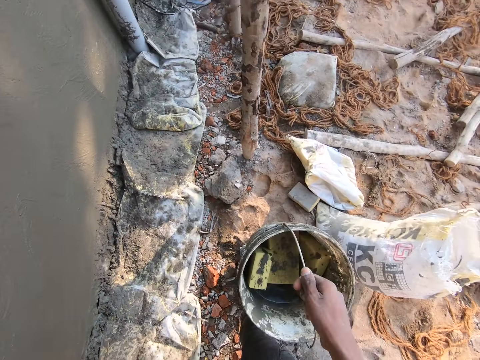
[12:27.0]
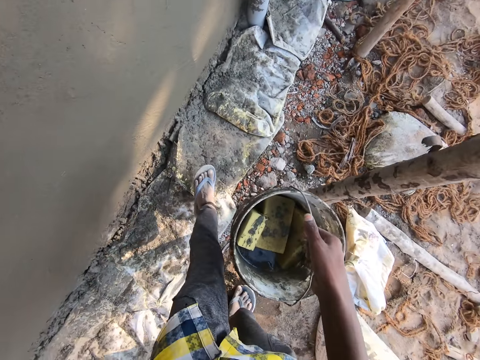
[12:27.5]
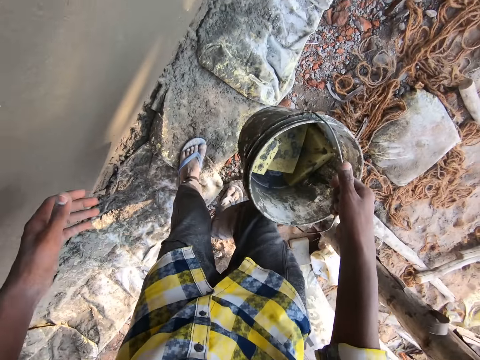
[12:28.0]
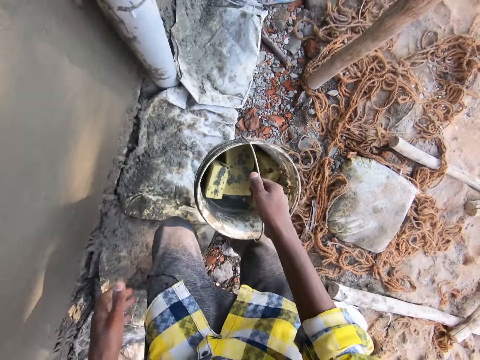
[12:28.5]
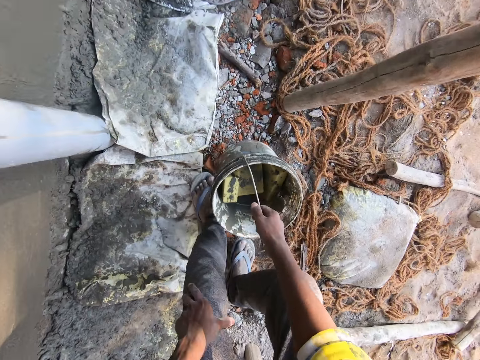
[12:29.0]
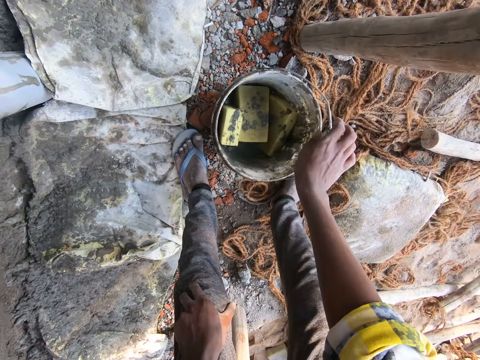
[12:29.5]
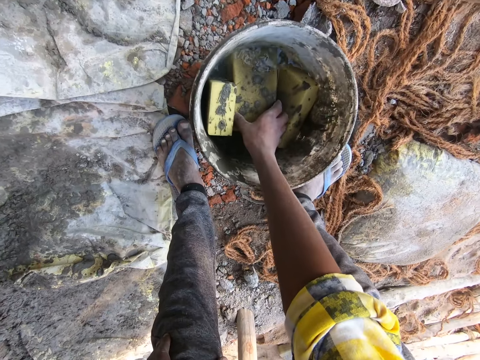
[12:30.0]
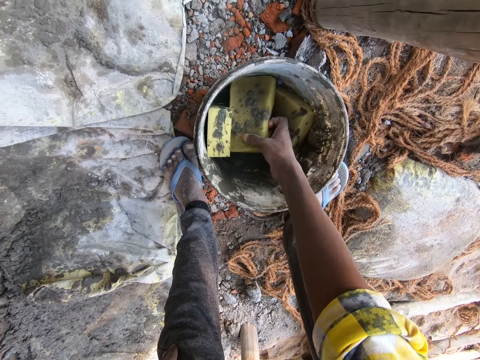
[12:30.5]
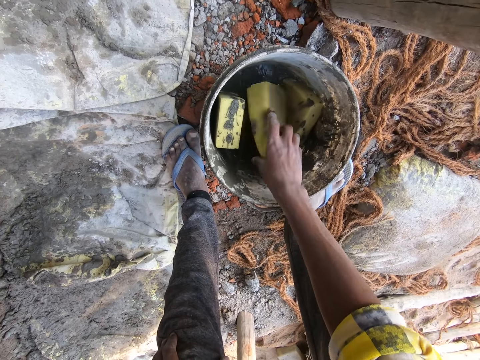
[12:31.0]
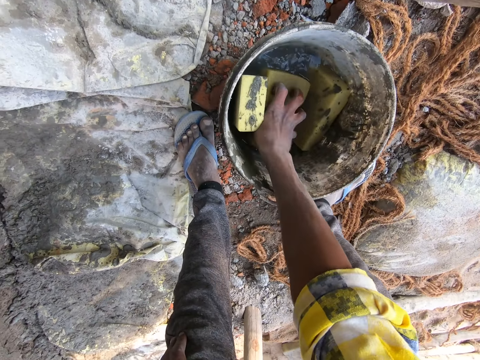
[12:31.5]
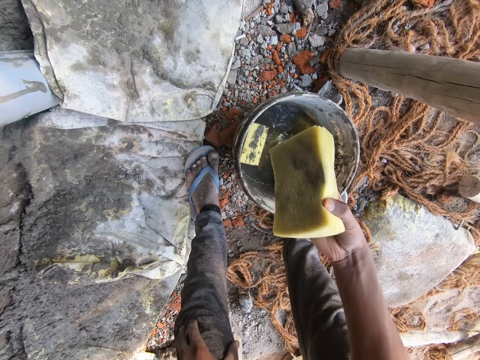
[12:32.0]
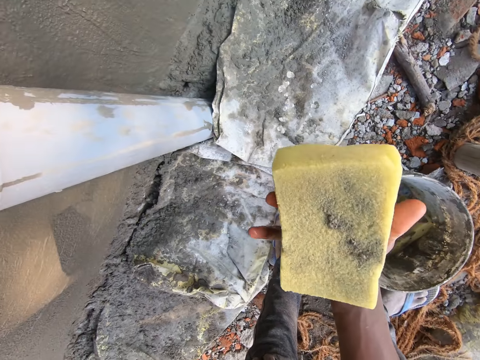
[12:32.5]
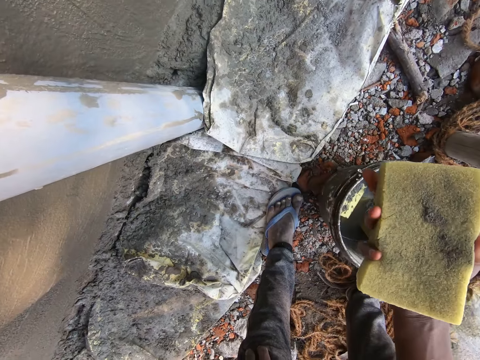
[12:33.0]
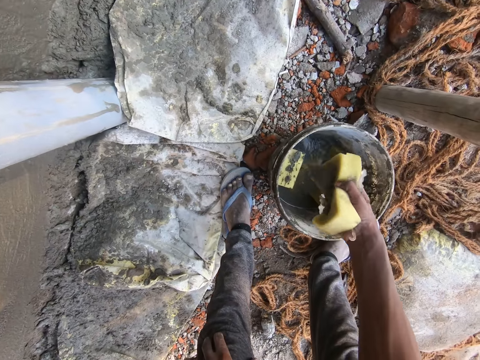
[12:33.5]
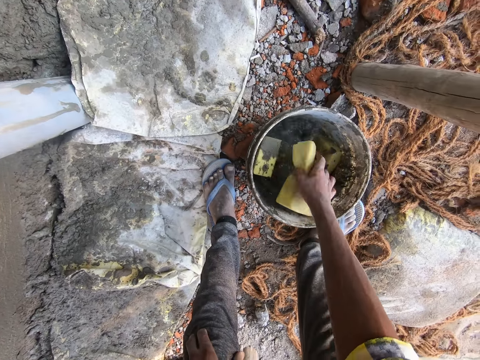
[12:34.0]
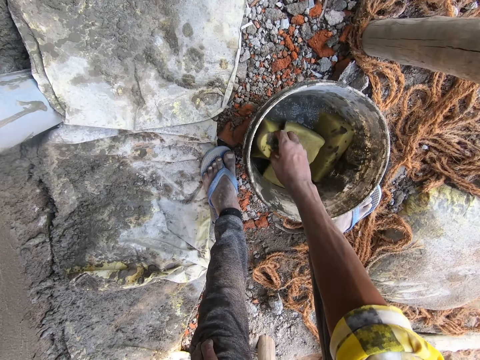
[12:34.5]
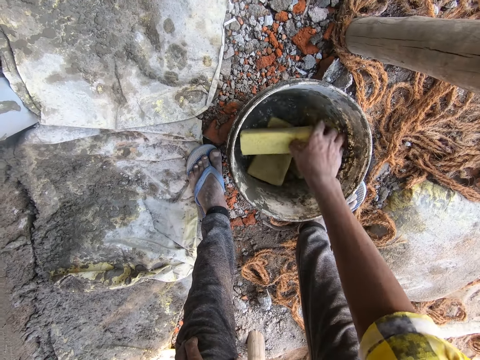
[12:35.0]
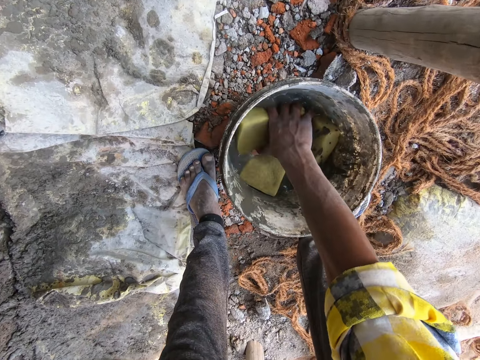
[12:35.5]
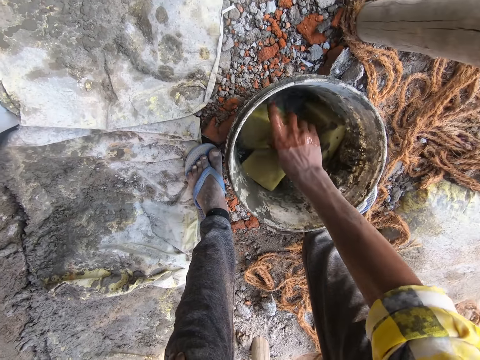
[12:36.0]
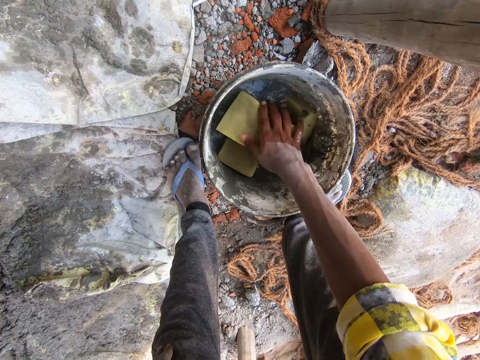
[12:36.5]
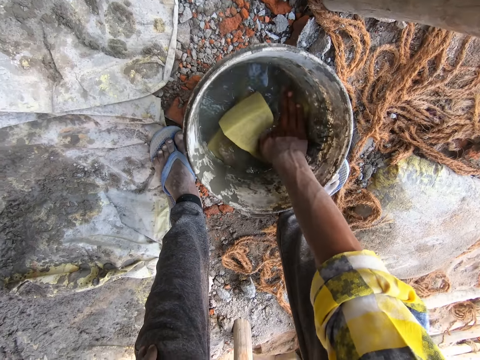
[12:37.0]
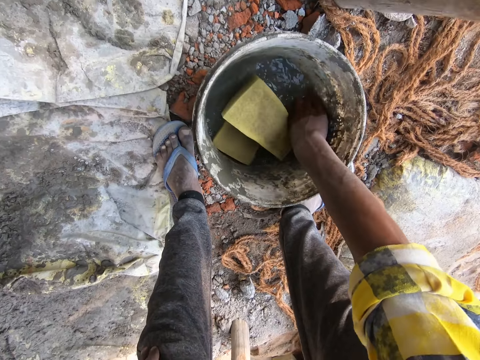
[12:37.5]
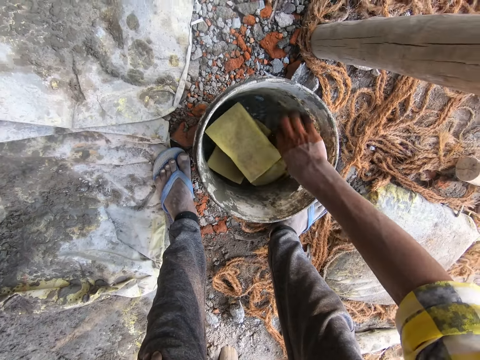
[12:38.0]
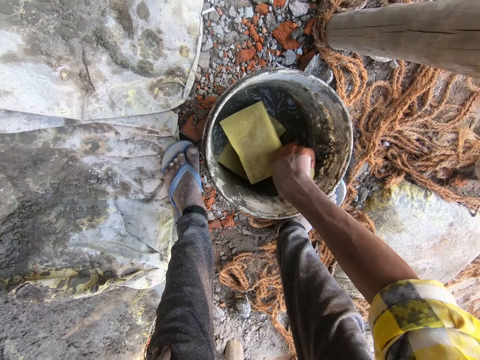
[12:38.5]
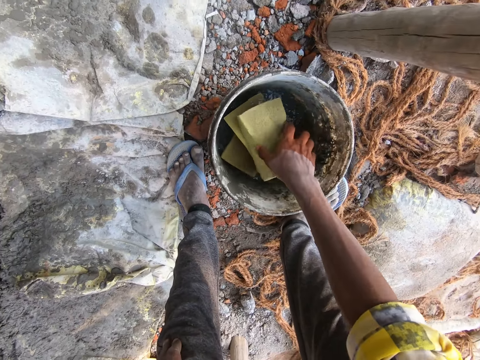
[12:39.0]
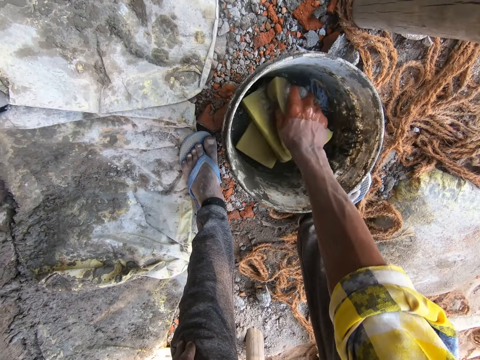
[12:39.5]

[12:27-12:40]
The camera wearer walks in the site and puts the bucket down. They pick up a sponge, dip the sponge in water, squeeze the sponge, drop the sponge and pick up another sponge. They dunk the sponge in water. They dip more sponges in water.

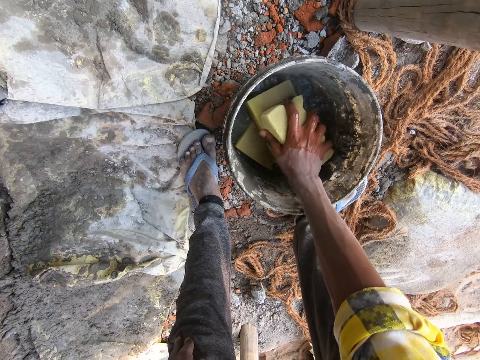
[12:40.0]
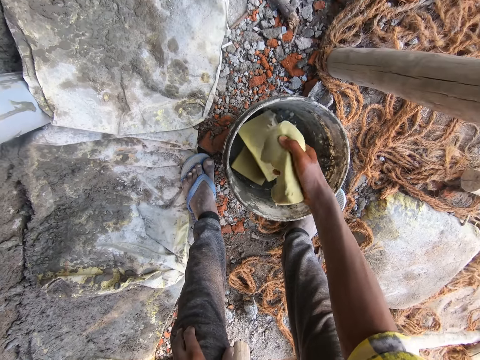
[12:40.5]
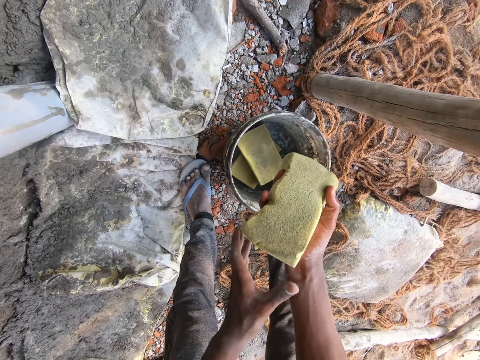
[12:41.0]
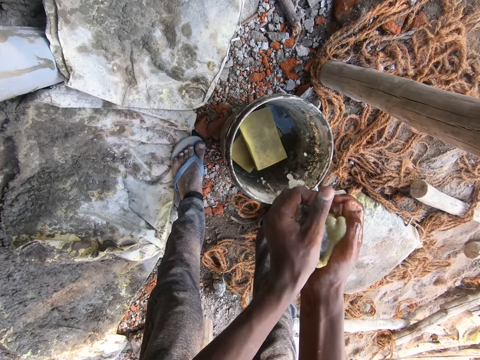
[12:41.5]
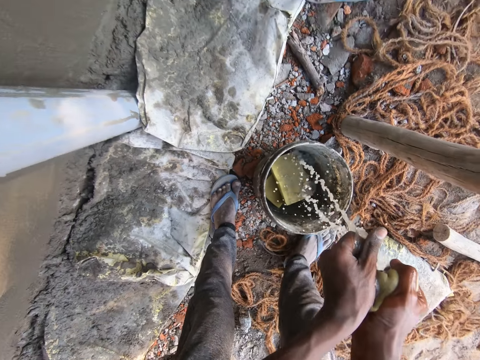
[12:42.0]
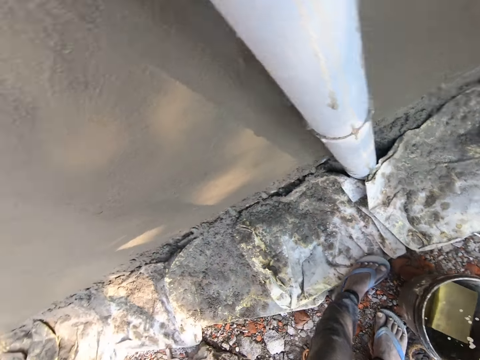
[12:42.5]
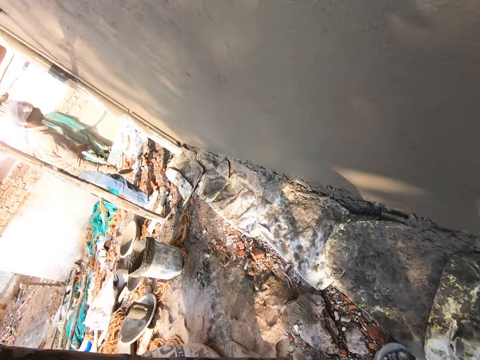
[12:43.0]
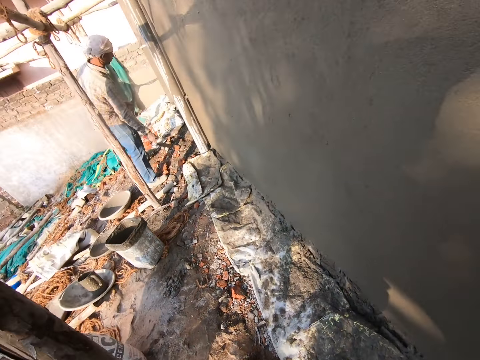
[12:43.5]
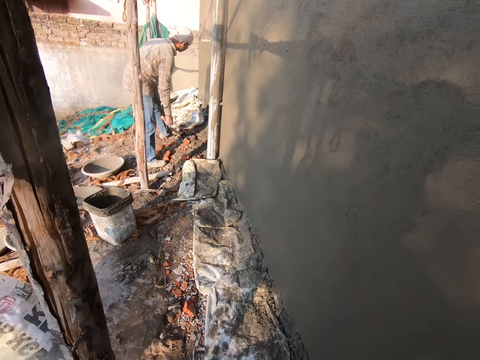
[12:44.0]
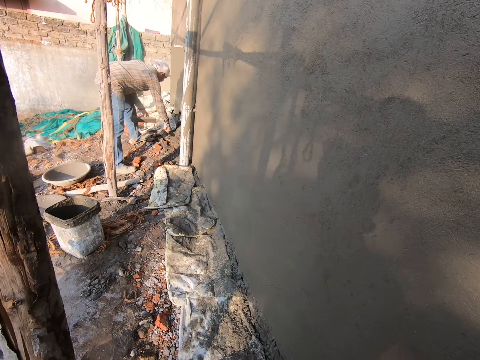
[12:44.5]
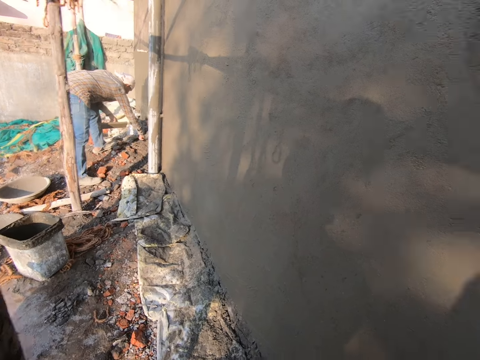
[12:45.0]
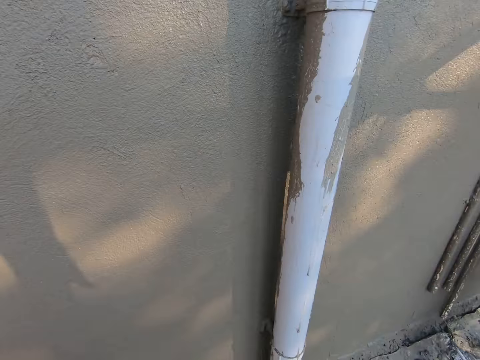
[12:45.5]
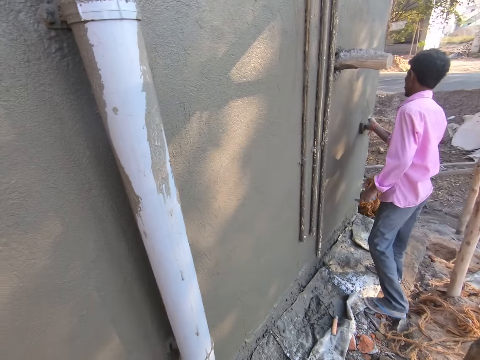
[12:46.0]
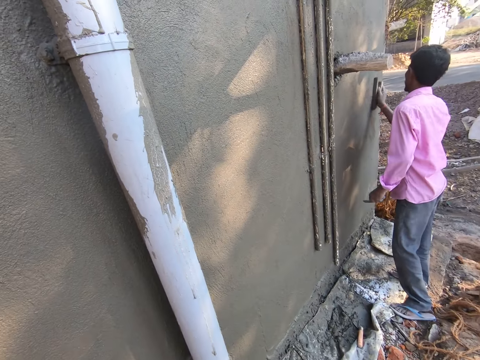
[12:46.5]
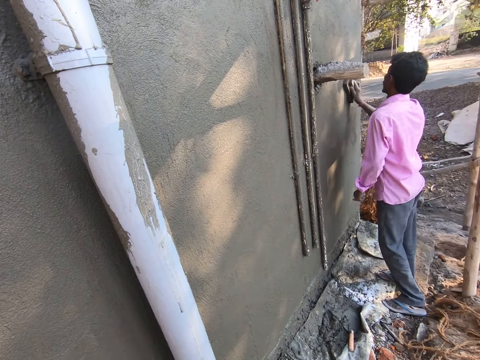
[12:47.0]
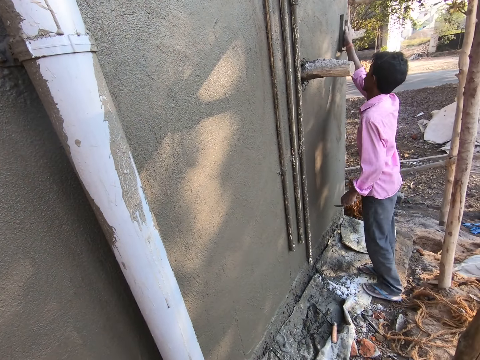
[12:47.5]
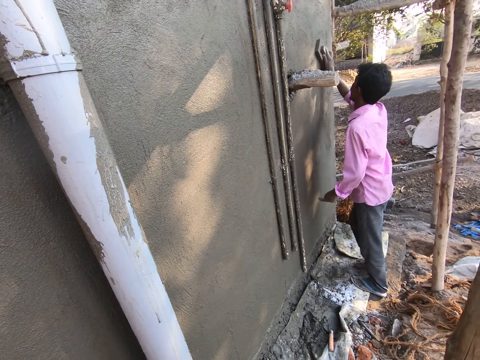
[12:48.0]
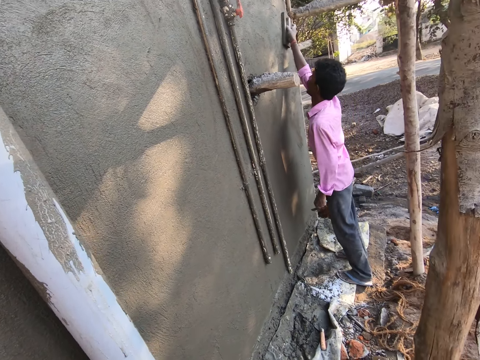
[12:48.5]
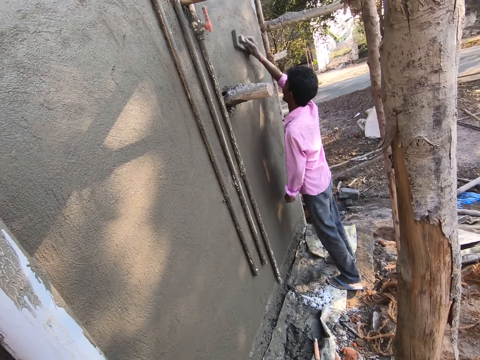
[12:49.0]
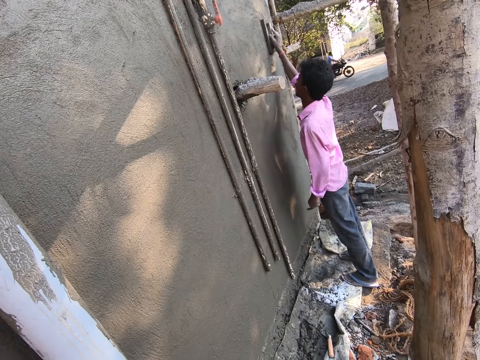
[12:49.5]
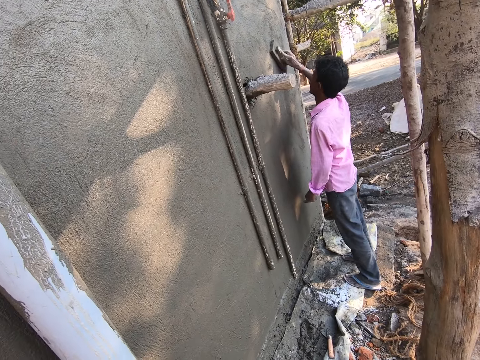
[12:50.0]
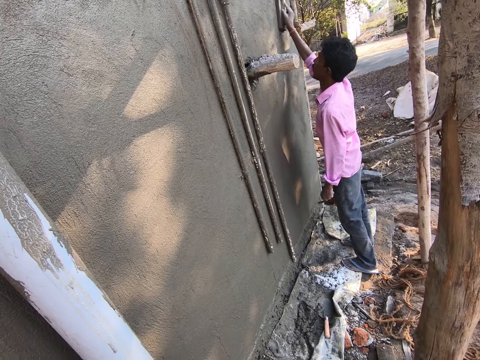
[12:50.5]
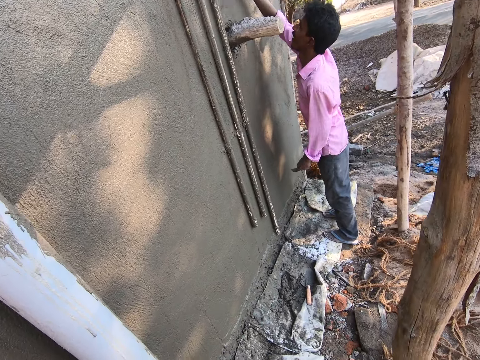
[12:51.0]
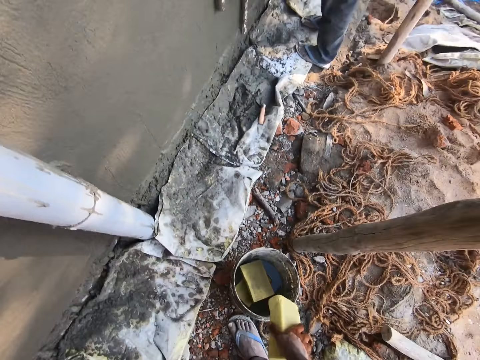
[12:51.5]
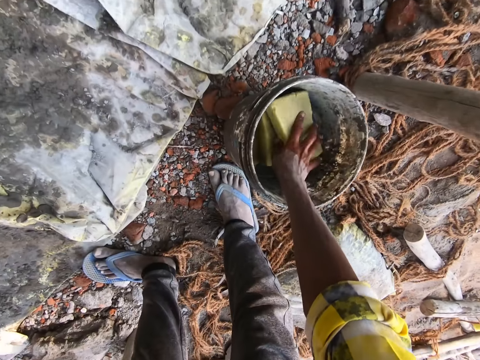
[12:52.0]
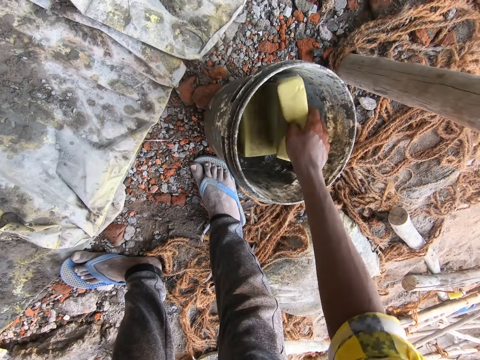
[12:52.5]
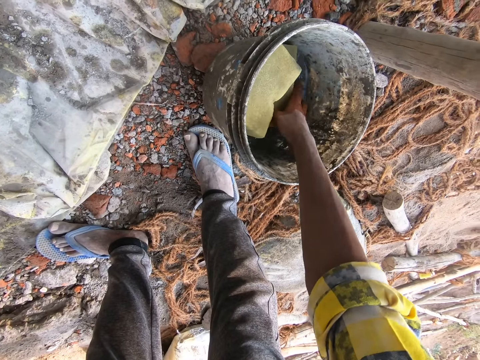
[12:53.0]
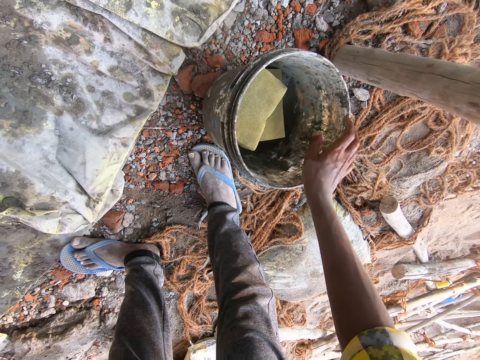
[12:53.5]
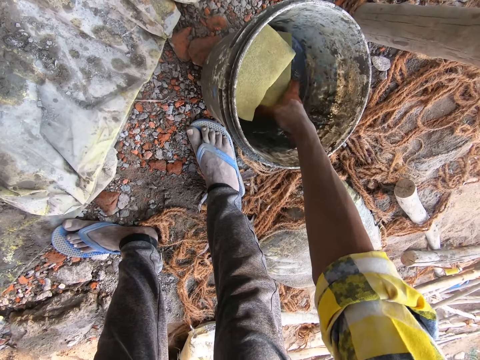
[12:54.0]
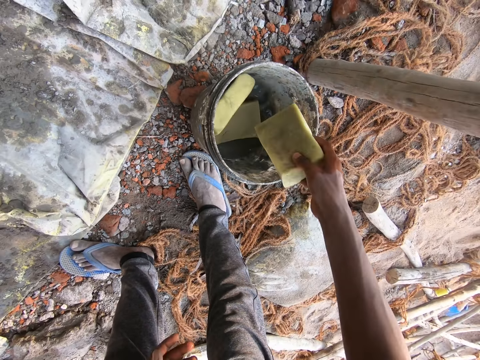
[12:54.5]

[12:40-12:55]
The camera wearer squeezes a sponge and looks around. A man plasters the wall. The camera wearer converses. They dip the sponge in water and take another sponge.
